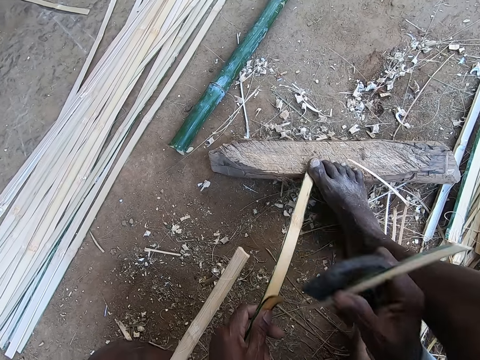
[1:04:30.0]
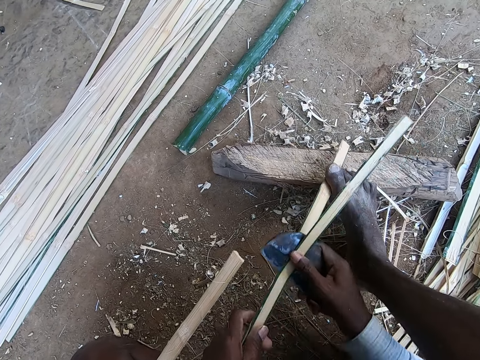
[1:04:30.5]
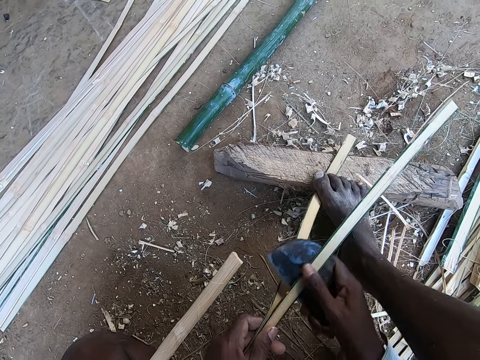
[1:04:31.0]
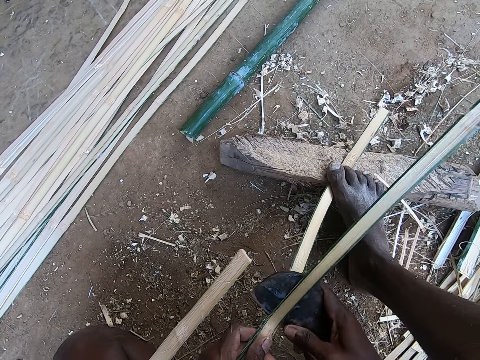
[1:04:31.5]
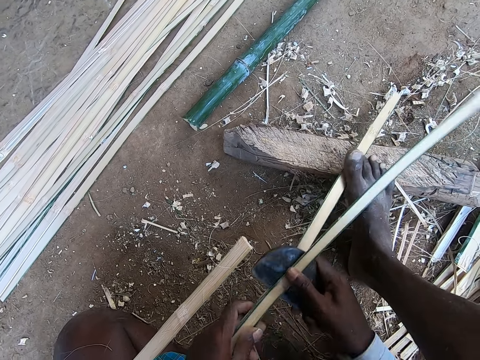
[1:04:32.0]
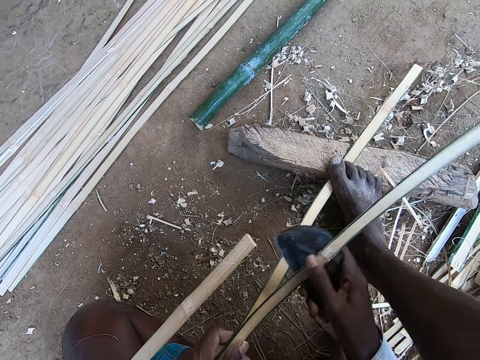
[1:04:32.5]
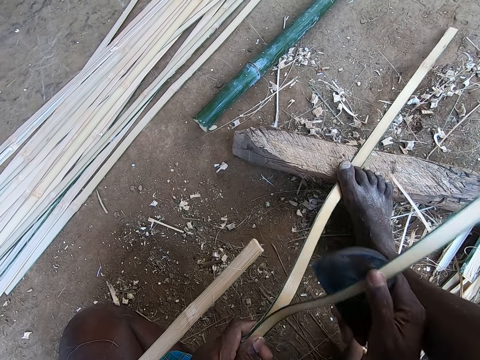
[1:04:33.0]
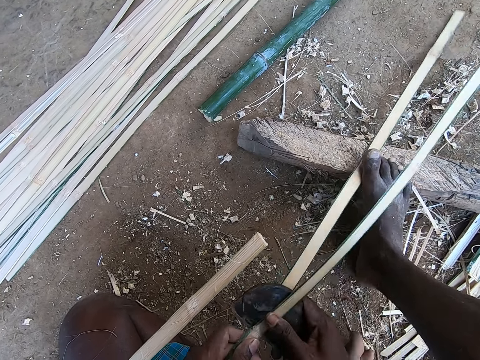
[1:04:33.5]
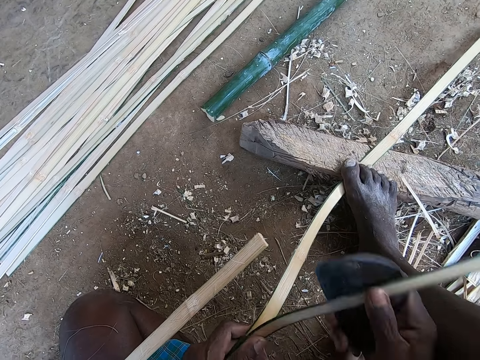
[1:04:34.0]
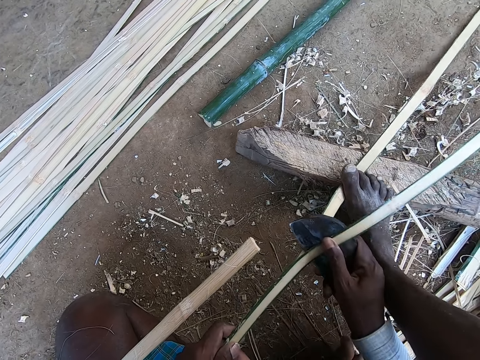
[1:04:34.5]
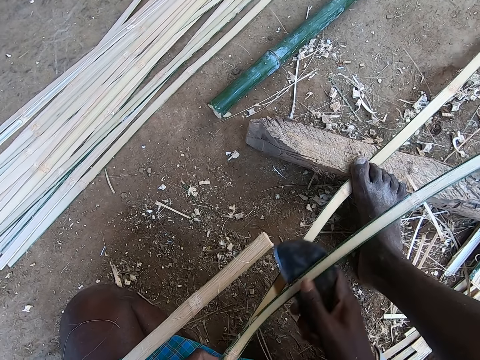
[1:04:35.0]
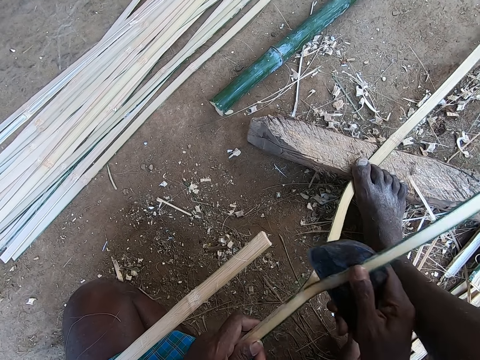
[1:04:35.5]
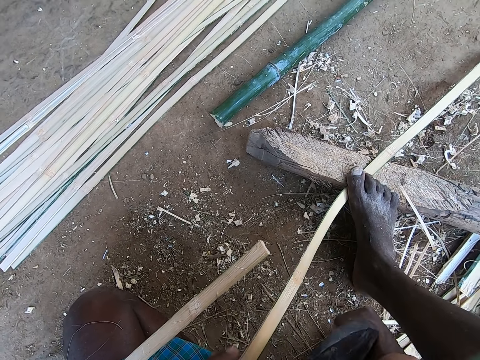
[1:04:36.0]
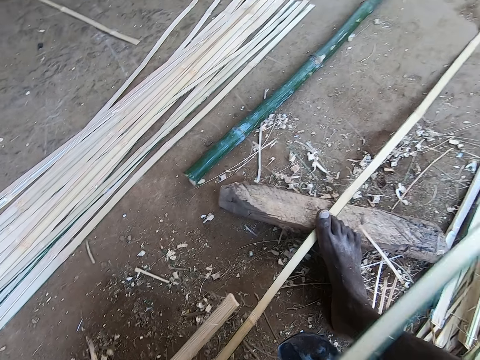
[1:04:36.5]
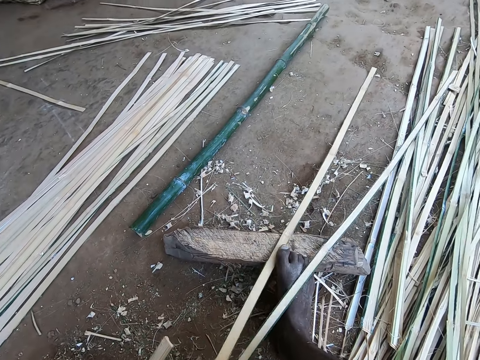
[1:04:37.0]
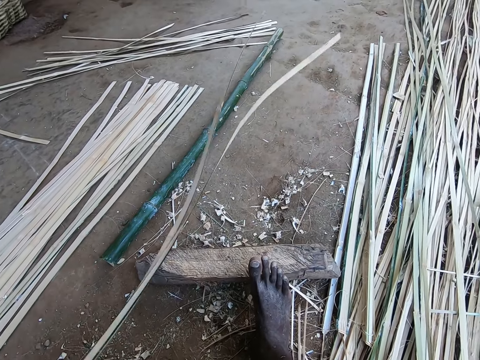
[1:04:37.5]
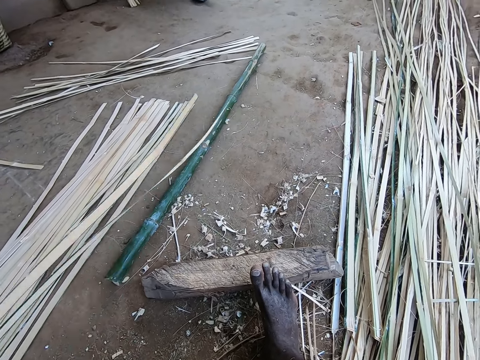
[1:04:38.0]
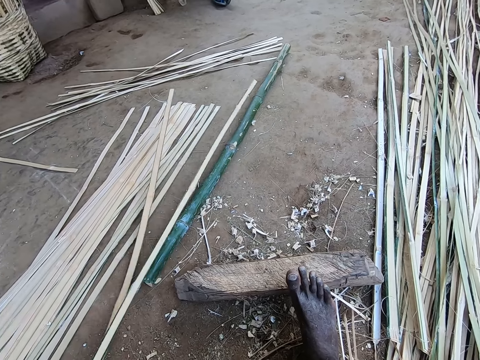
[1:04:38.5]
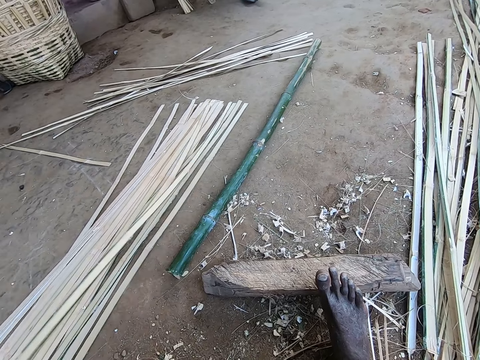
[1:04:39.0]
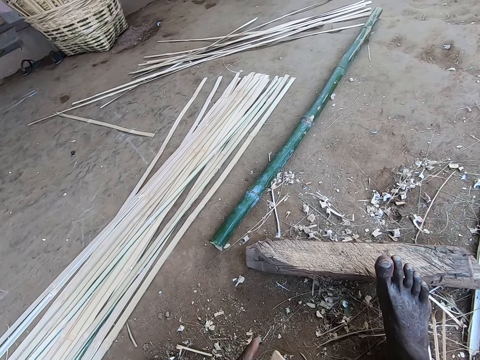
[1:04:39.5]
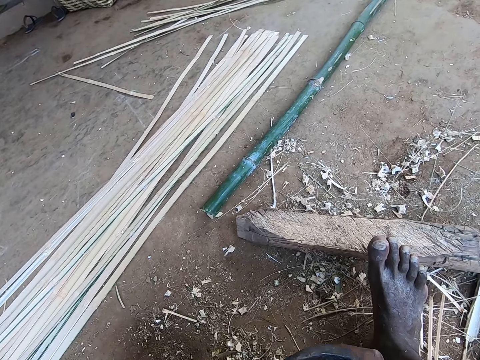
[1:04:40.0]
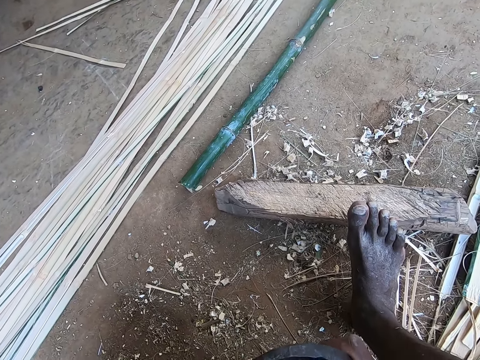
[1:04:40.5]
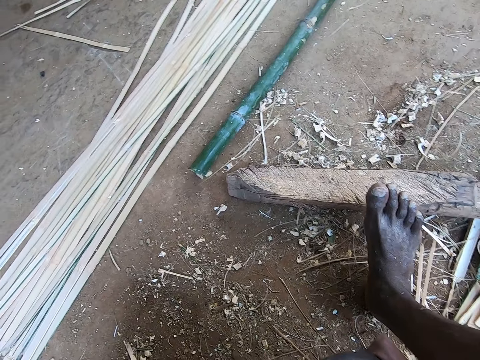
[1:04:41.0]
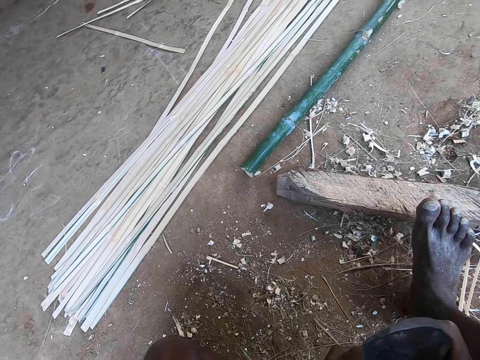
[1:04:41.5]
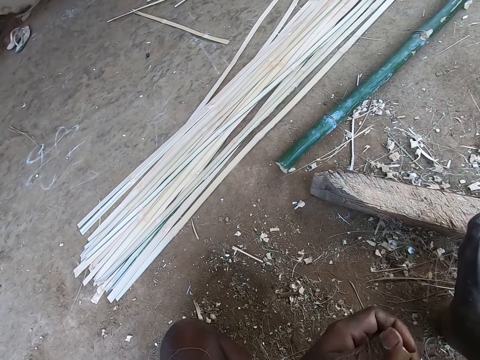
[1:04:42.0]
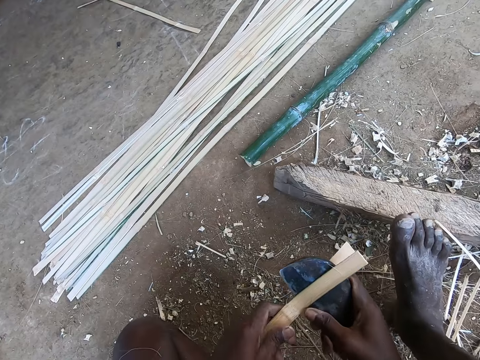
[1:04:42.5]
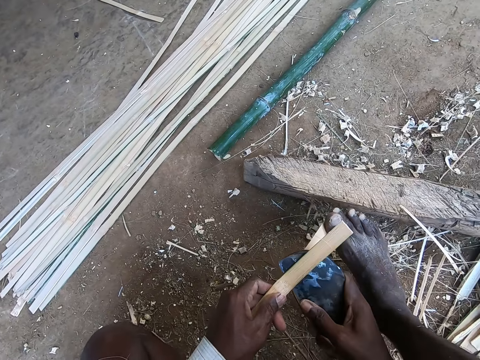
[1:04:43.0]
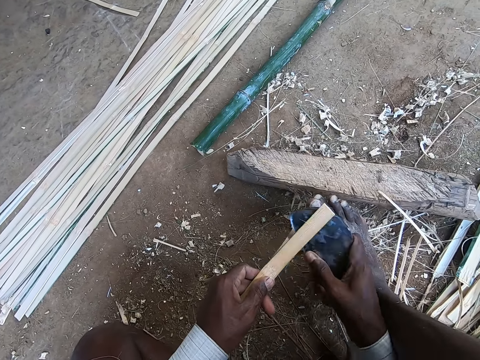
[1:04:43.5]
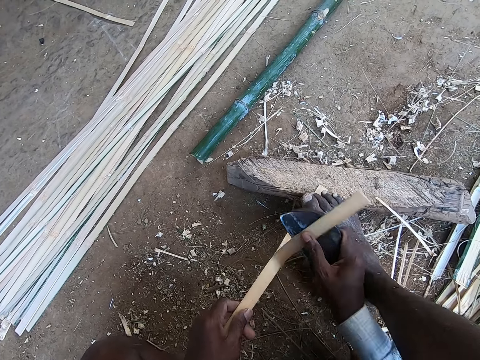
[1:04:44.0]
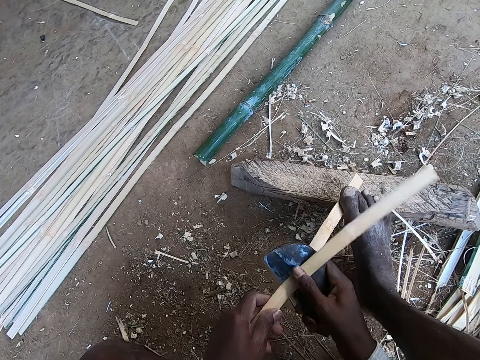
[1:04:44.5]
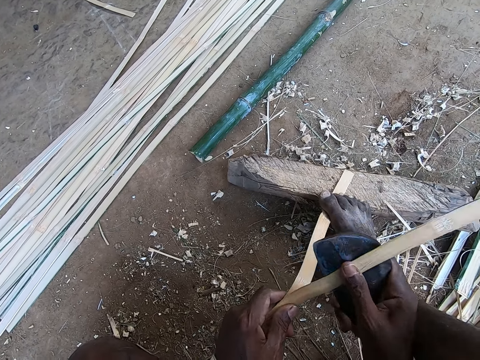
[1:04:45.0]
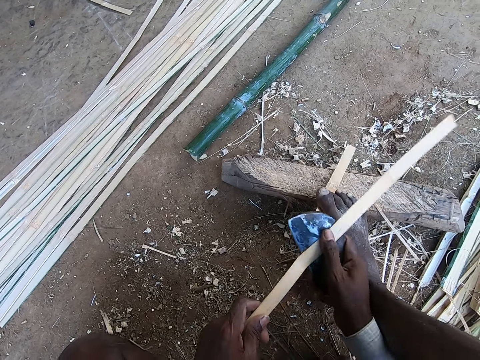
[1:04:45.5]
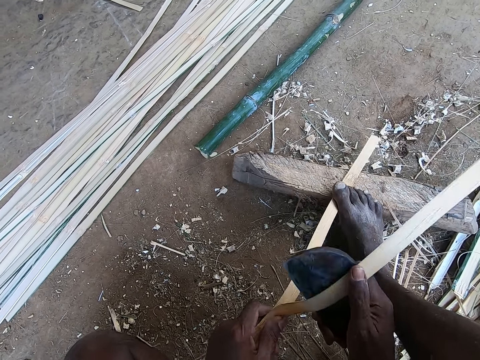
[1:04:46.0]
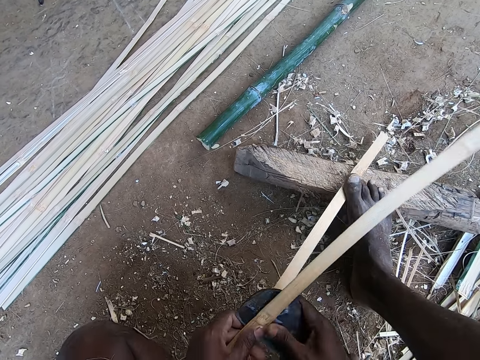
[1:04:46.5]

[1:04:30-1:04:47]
The camera wearer places his right foot on the bamboo strip. He cuts out the bamboo strip from the bamboo strip in his left hand with the billhook in his right hand. He raises his right foot from the bamboo strip. He removes the bamboo strip from the wood with his left hand. He places the bamboo strip on the ground with his left hand. He cuts out a bamboo strip from the bamboo strip in his left hand with the billhook in his right hand. He places his right foot on the bamboo strip. He cuts out the bamboo strip from the bamboo strip in his left hand with the billhook in his right hand.

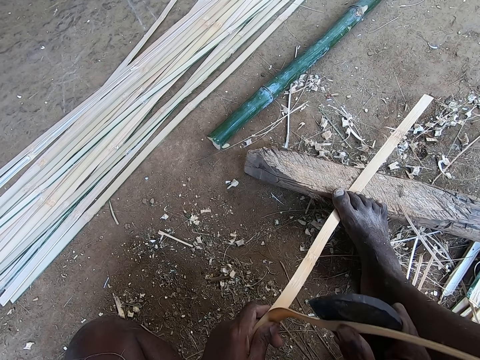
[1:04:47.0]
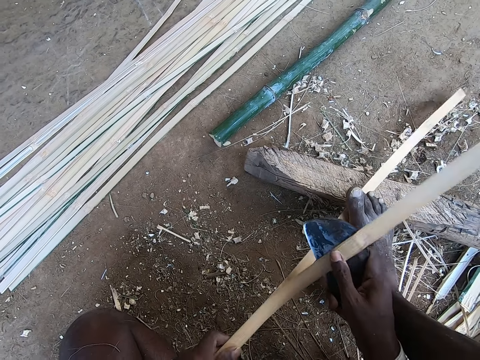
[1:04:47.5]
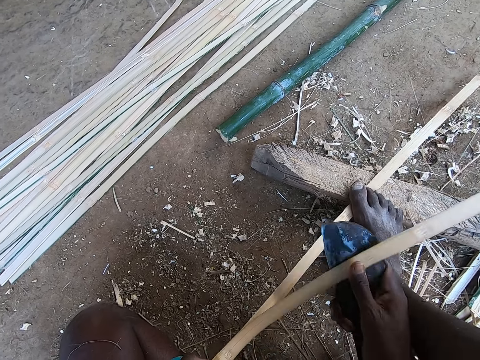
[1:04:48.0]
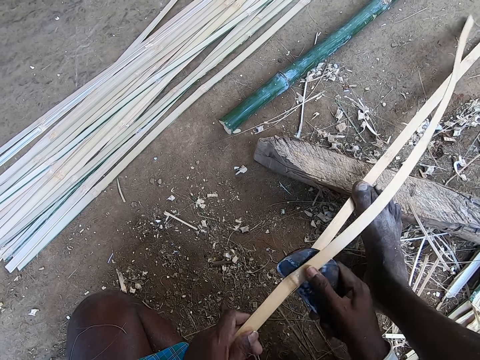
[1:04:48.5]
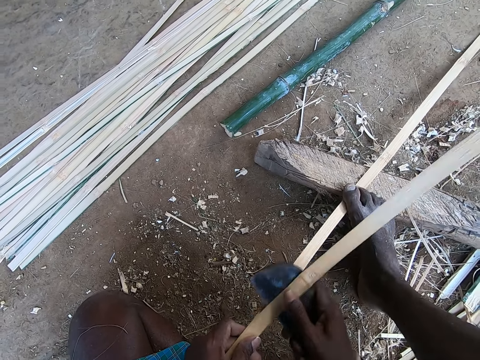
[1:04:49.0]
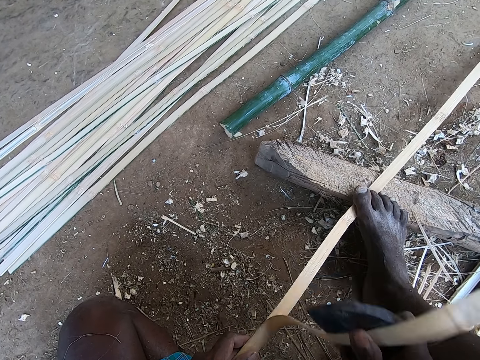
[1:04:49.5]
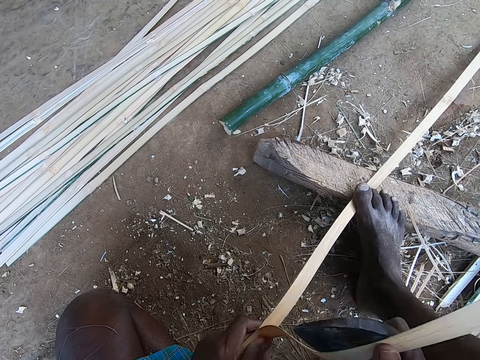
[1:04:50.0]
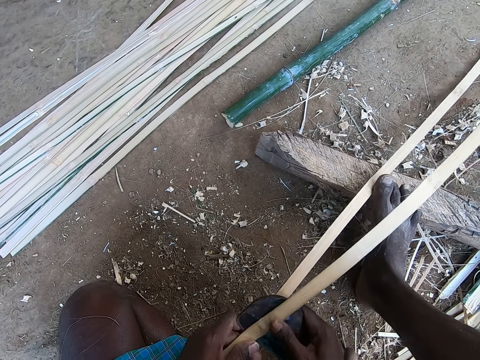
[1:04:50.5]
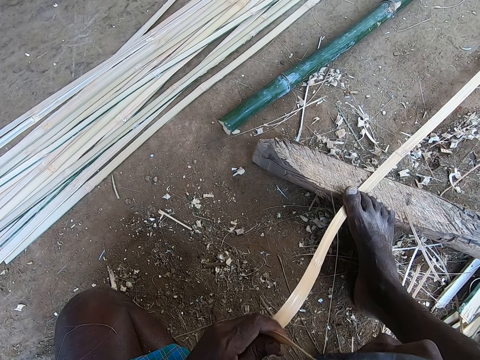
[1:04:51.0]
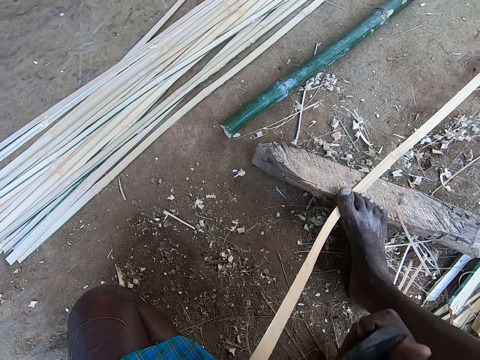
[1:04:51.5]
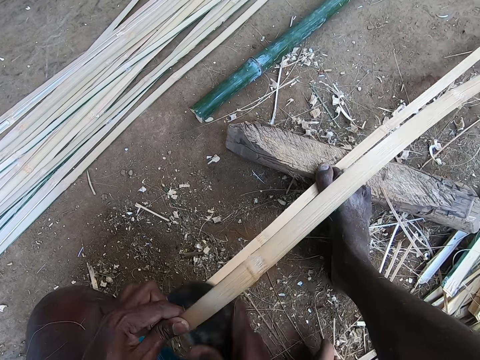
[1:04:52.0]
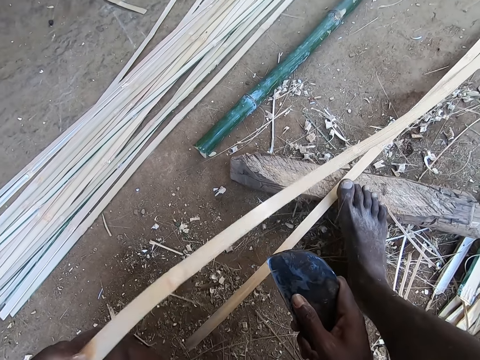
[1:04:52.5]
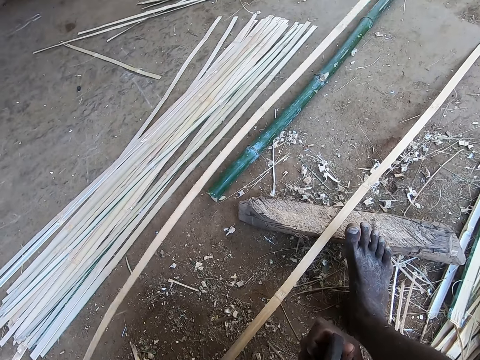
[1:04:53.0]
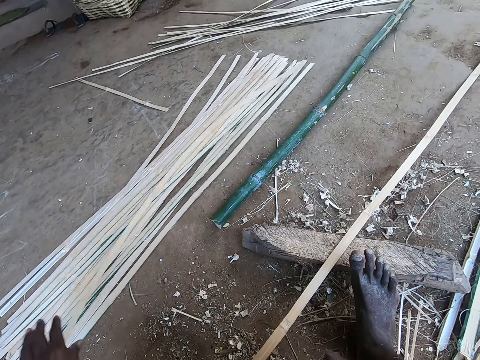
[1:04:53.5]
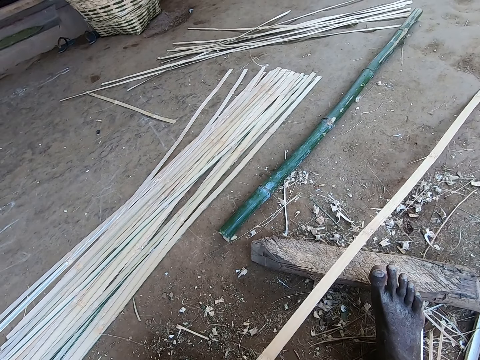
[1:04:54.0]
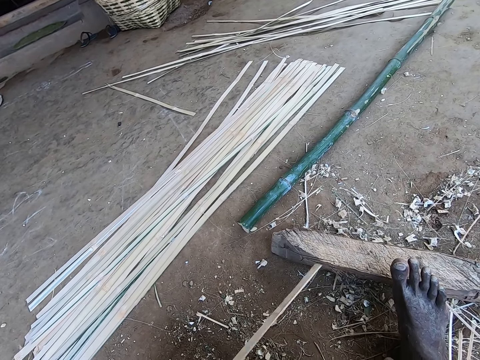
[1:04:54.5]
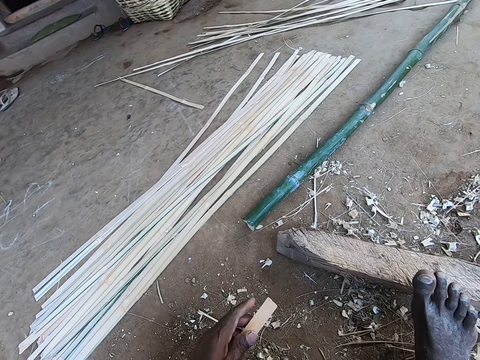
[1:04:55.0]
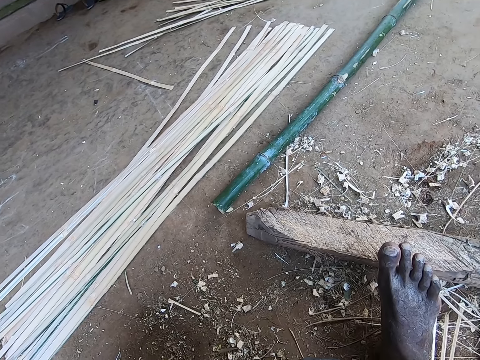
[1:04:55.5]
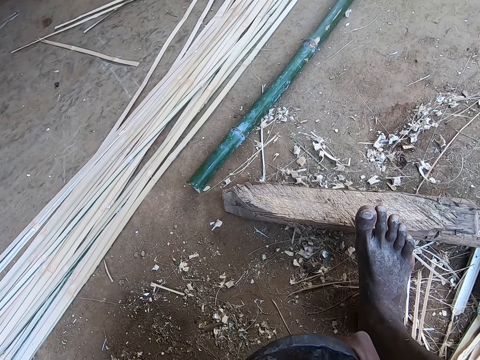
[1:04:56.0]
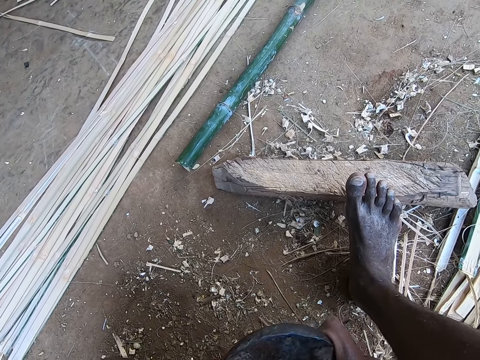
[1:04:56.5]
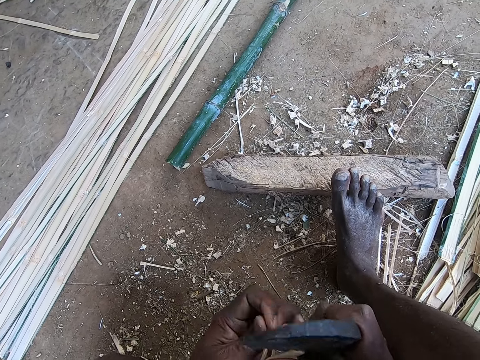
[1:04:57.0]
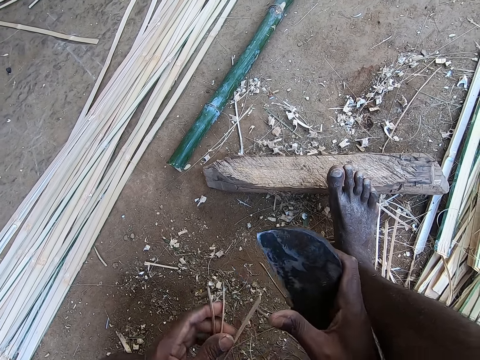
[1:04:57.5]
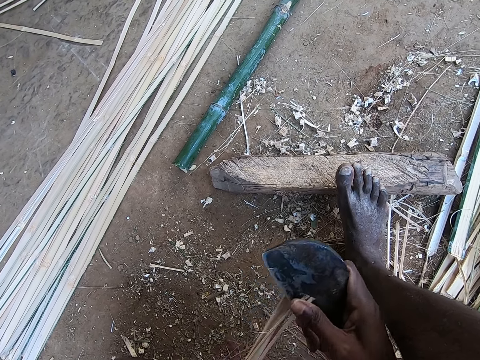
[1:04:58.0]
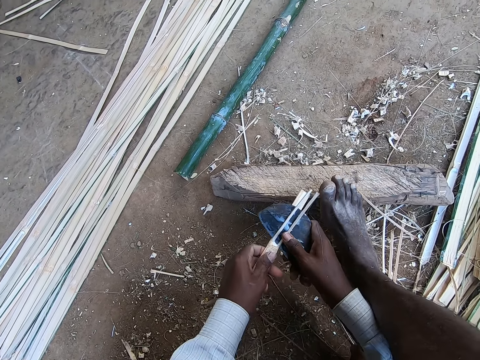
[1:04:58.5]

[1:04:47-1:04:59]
The camera wearer places the bamboo strip on the ground with his left hand. He removes the bamboo strip from the wood with his left hand. He cuts out a bamboo strip from the bamboo strip in his left hand with the billhook in his right hand.
